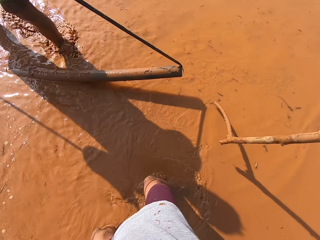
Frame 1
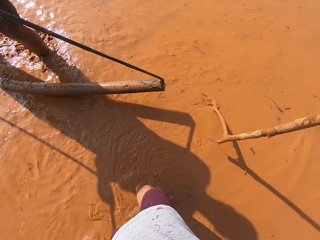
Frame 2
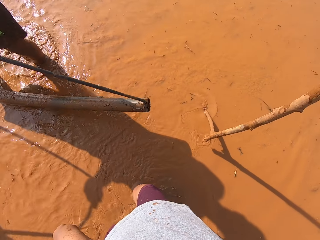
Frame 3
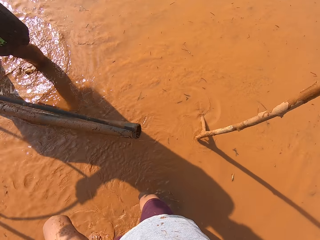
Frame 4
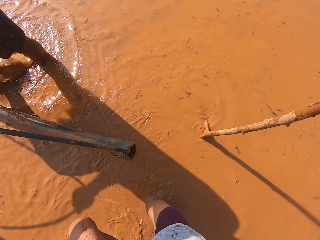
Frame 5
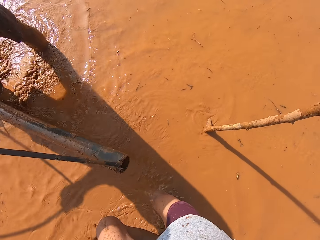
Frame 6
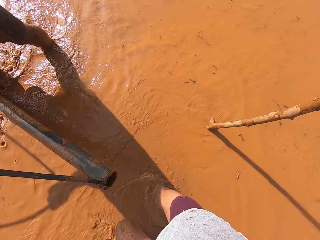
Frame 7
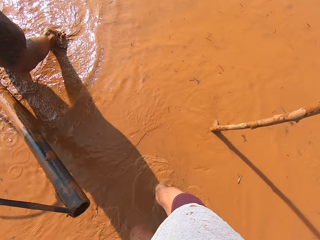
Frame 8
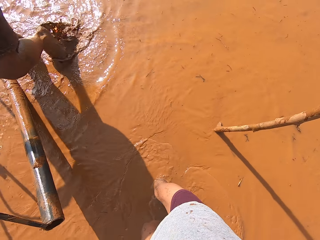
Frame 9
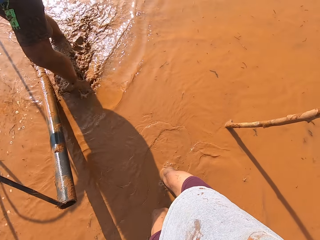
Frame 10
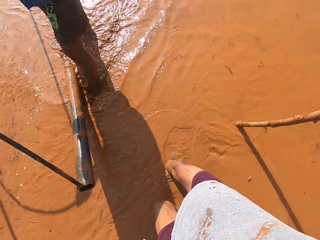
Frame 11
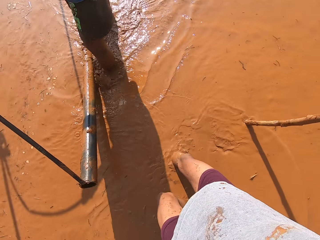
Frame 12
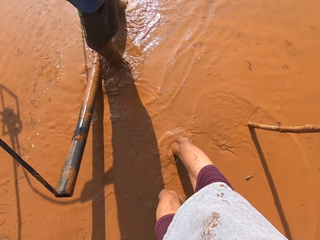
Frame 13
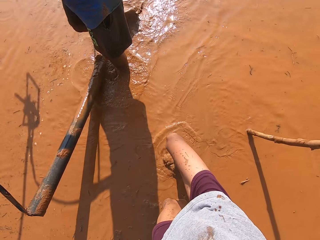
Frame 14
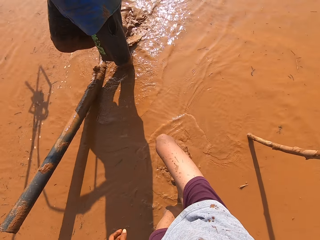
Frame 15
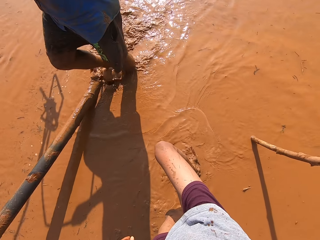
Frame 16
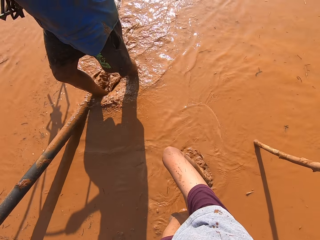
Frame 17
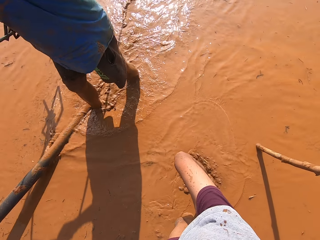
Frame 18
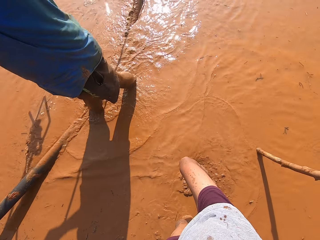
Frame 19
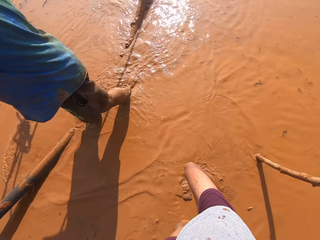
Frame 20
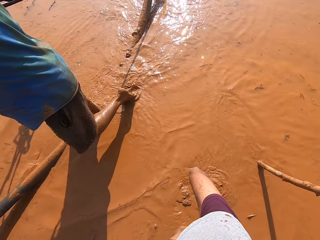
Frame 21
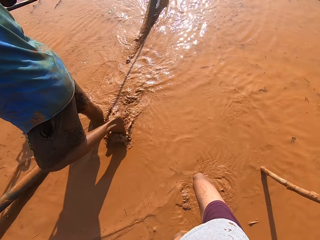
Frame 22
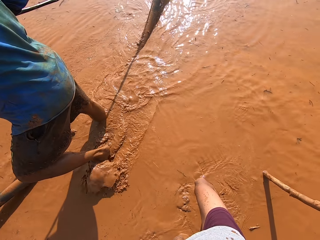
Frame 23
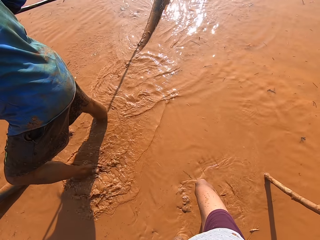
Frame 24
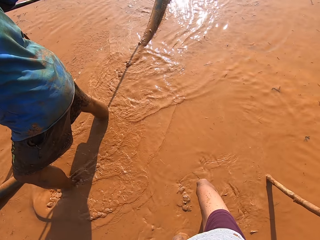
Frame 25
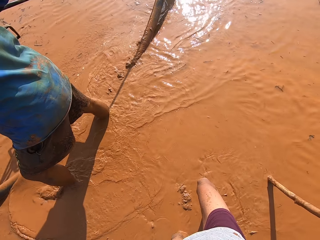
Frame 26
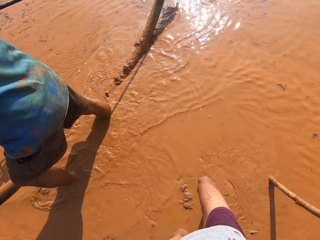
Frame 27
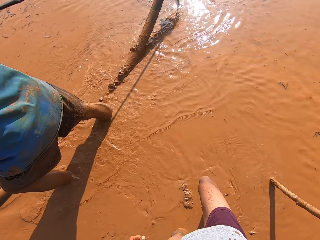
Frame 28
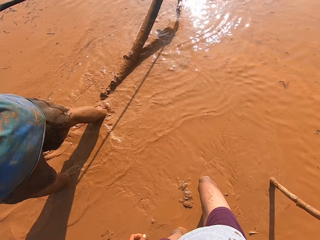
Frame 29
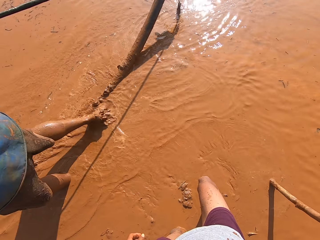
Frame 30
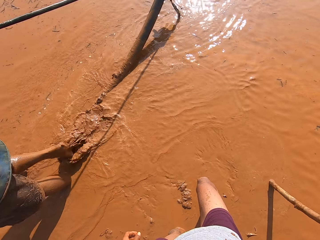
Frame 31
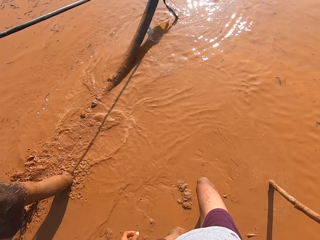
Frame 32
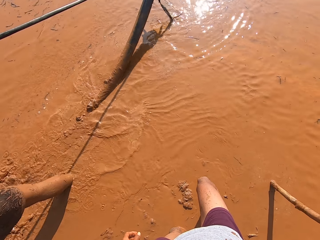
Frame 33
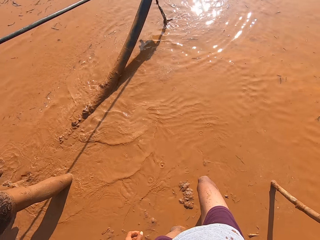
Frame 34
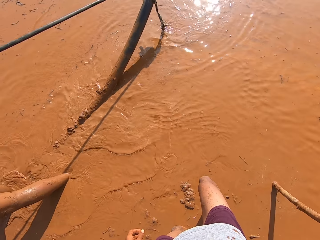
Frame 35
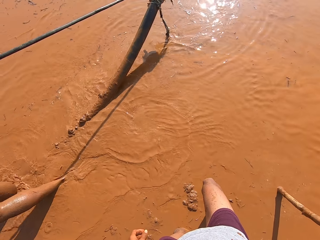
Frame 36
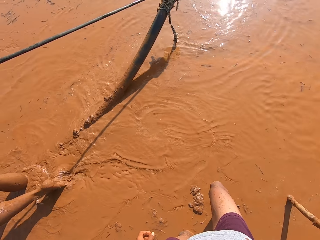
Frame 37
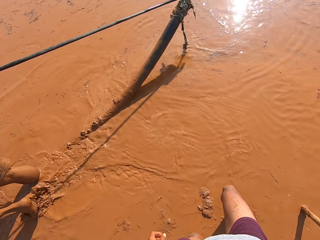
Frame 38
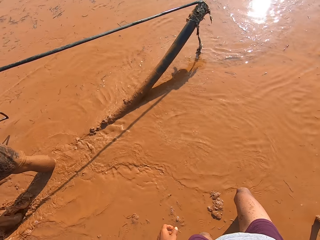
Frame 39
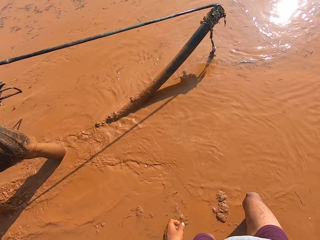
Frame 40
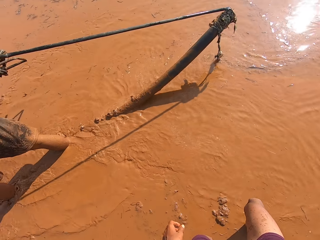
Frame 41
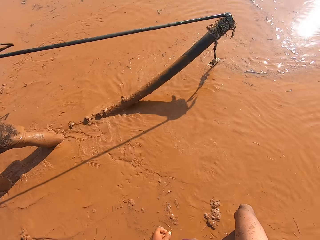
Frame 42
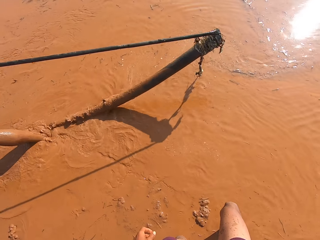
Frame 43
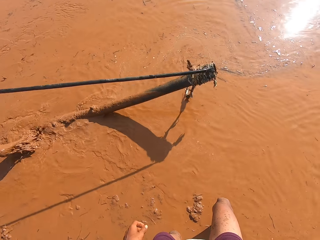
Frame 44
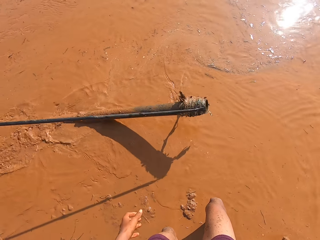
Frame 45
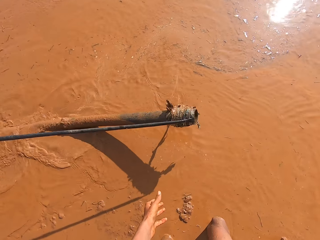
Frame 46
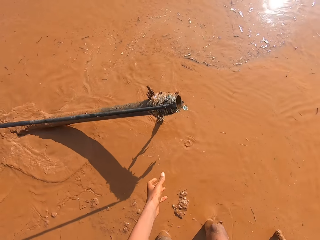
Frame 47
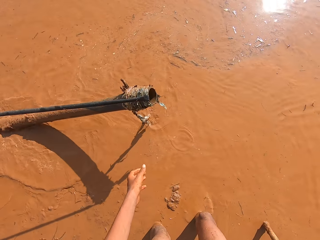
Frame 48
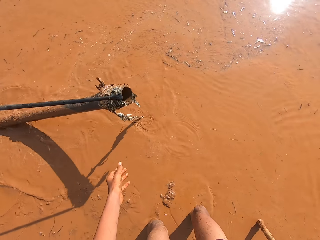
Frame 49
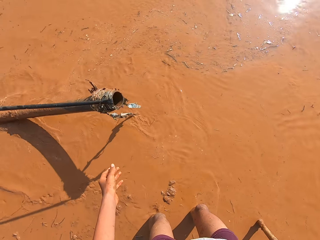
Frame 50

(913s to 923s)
A man walks around.

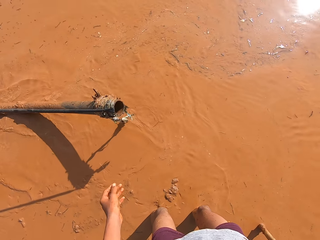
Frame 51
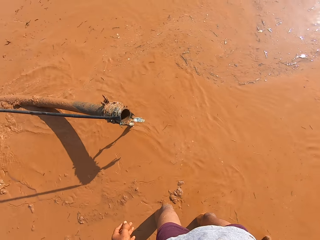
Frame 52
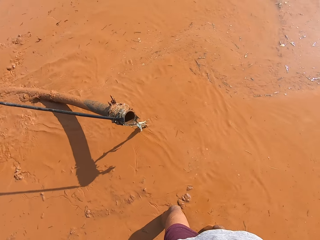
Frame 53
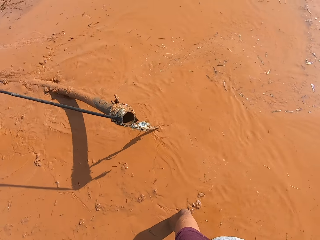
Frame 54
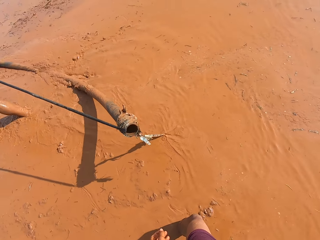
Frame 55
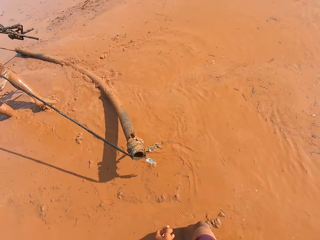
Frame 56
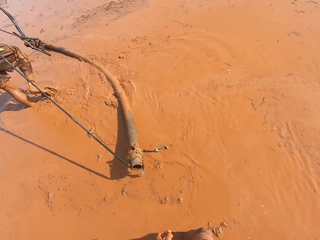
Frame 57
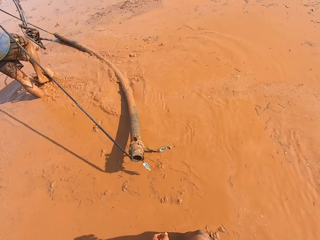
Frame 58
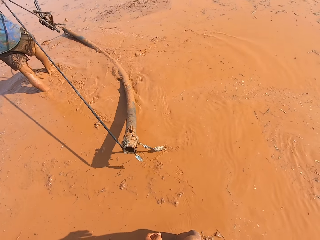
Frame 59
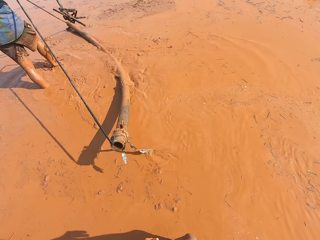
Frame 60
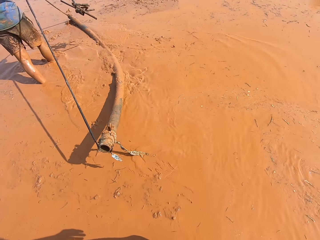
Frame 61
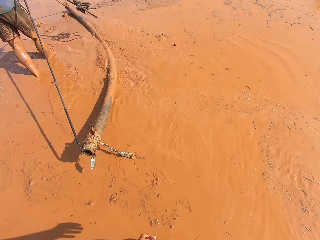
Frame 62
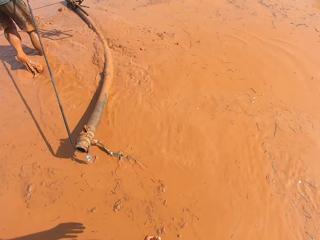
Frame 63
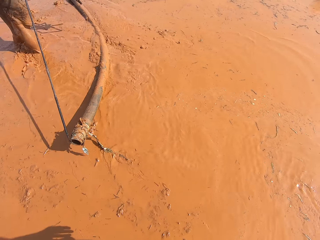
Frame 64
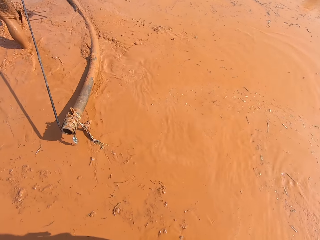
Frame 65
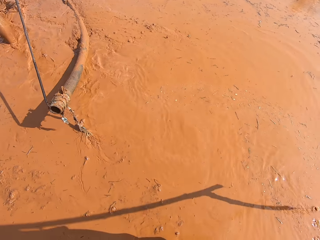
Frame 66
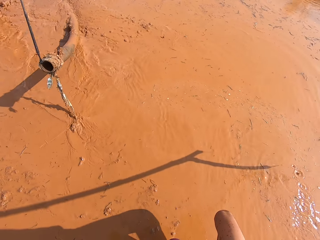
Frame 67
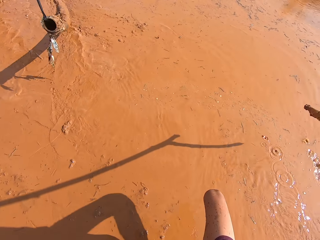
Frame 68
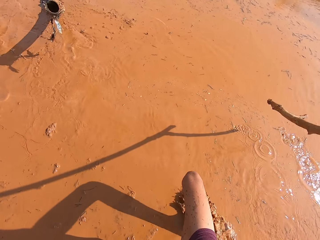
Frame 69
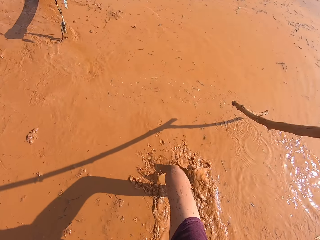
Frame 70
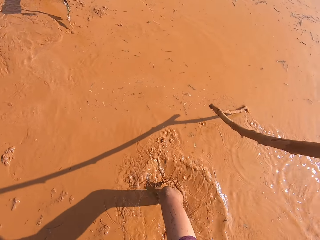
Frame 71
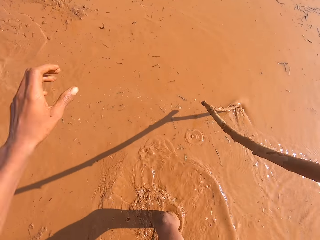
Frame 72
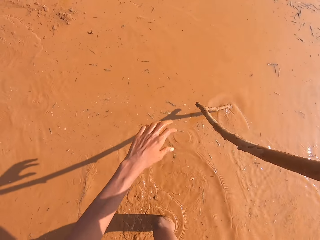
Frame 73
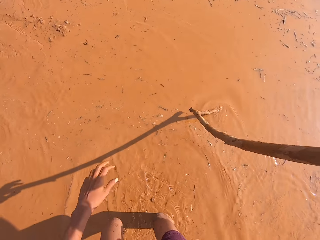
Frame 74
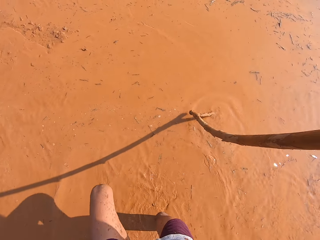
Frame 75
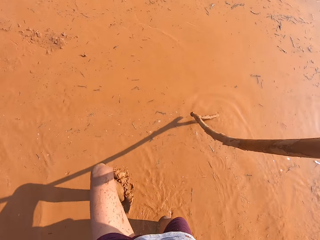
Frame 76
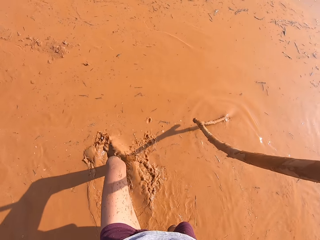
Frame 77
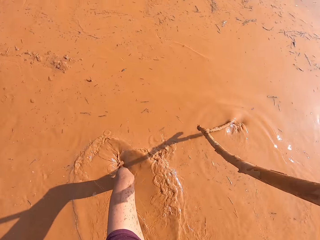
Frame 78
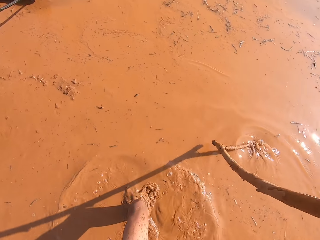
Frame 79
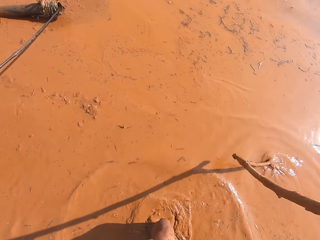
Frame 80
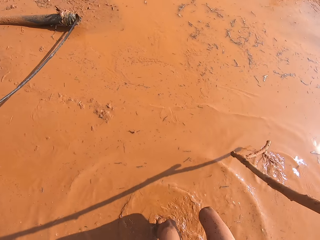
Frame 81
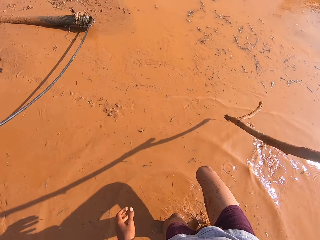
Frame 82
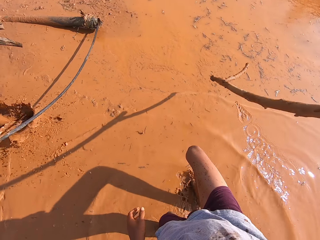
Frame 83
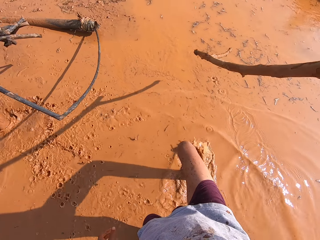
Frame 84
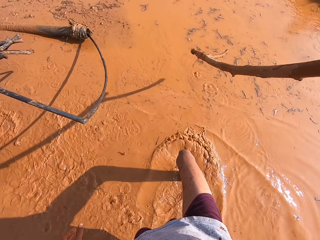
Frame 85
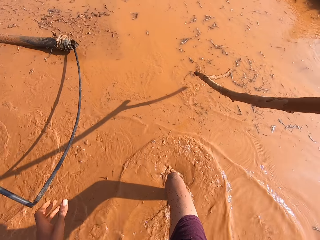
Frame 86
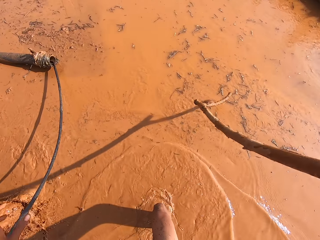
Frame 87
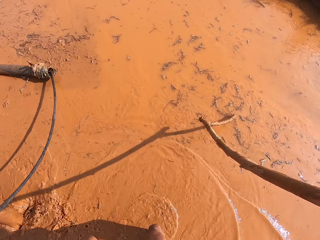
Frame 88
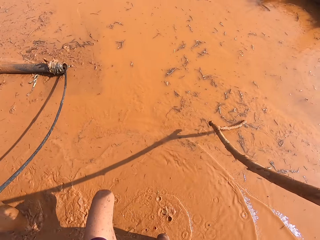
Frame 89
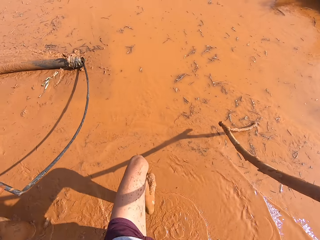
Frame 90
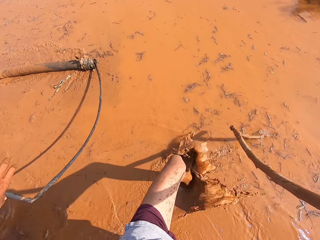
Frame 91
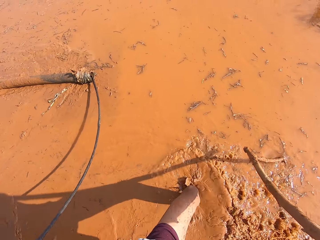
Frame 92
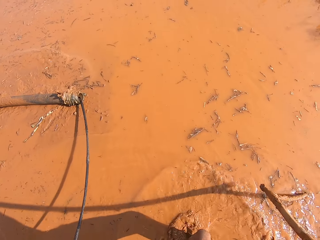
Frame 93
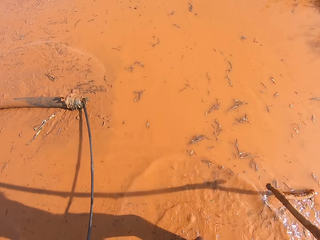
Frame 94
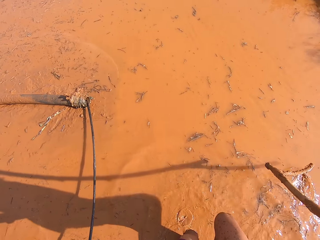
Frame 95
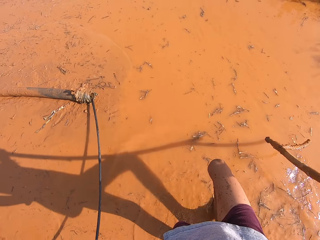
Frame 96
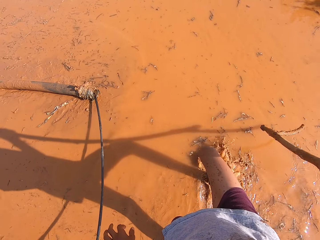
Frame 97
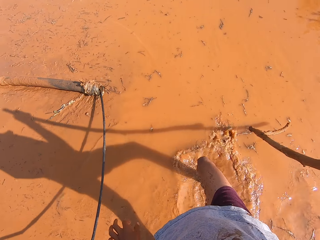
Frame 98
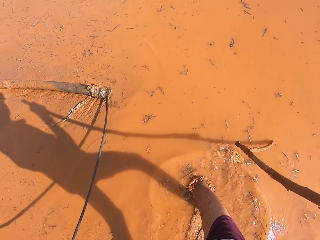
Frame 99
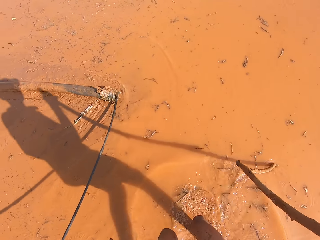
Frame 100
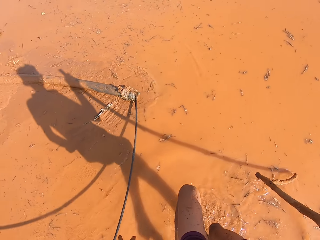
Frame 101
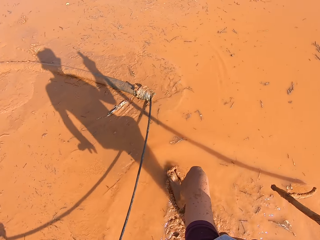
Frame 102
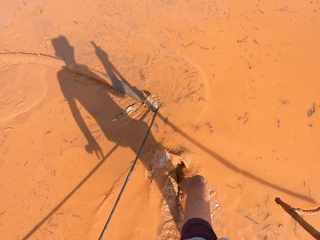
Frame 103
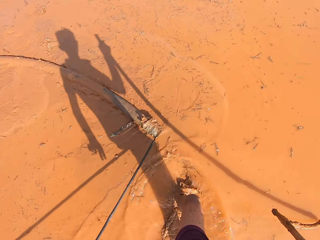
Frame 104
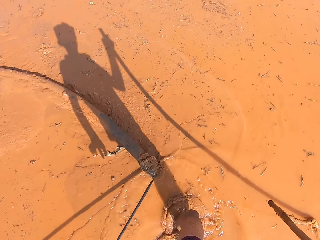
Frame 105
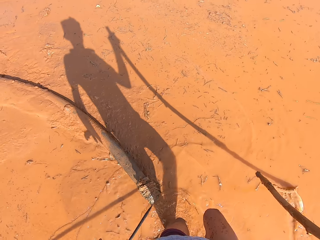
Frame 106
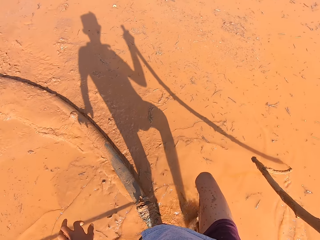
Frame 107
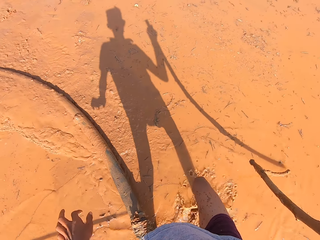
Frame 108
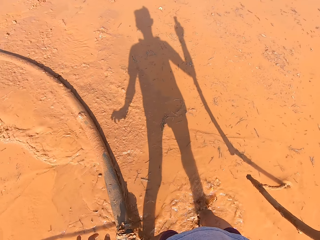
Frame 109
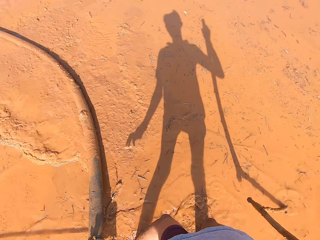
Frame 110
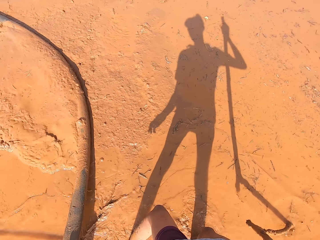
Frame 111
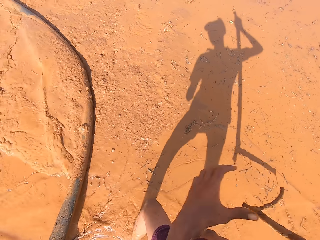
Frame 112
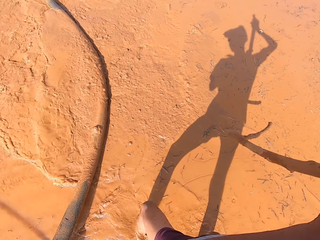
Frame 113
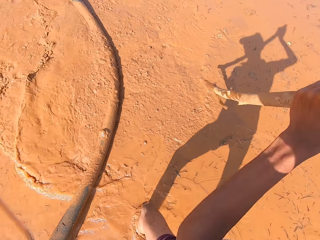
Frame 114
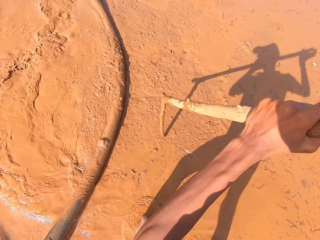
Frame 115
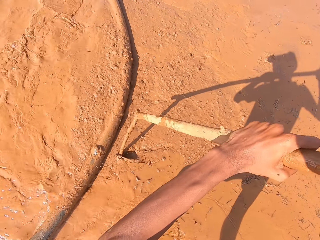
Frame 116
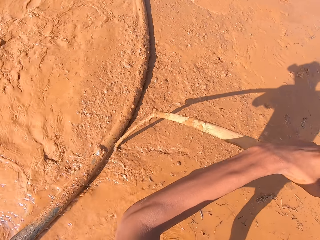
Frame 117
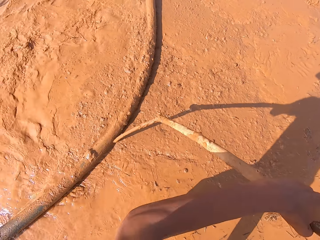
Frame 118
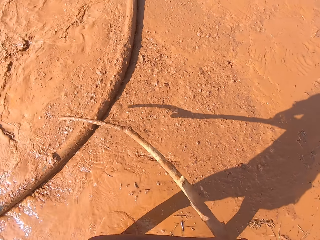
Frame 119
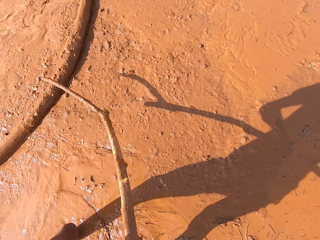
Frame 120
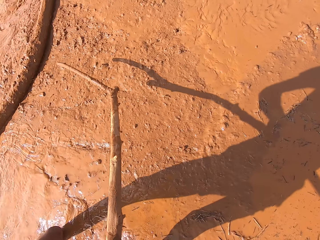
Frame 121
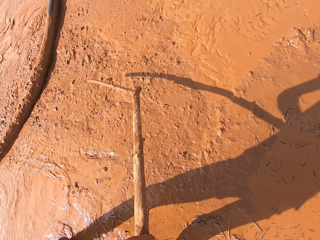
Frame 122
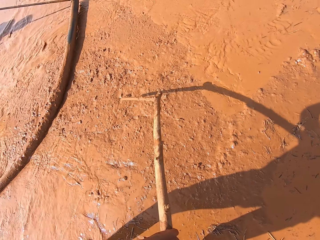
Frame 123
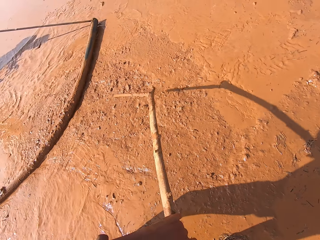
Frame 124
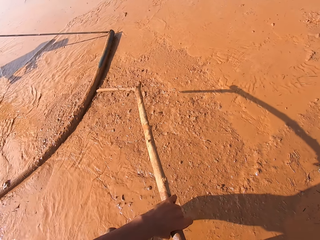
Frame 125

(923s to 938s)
A man talks. The camera wearer walks around. The man pulls the rope tied to the metal rod on the mud. The man clears mud on the ground with the irrigation pipe in his hands.
